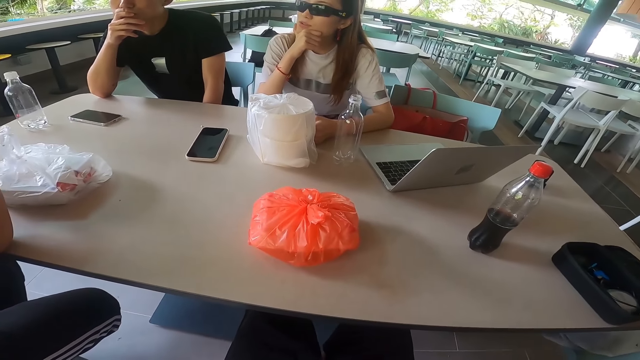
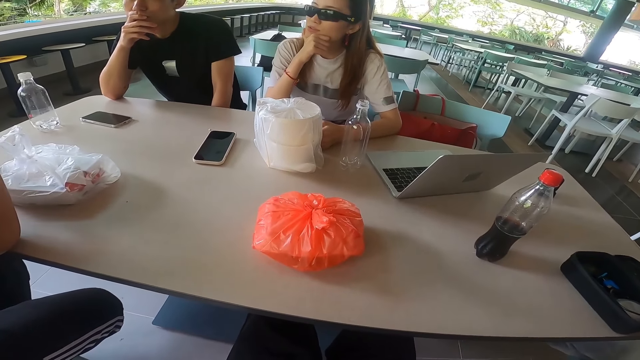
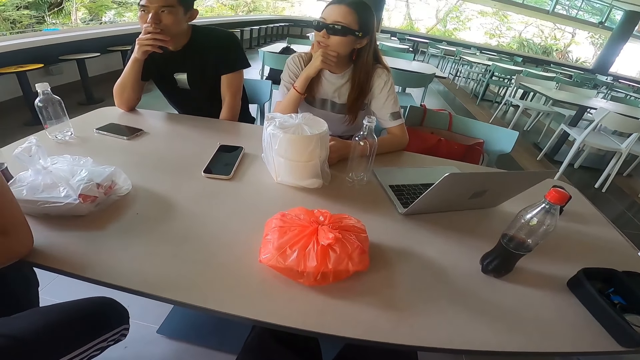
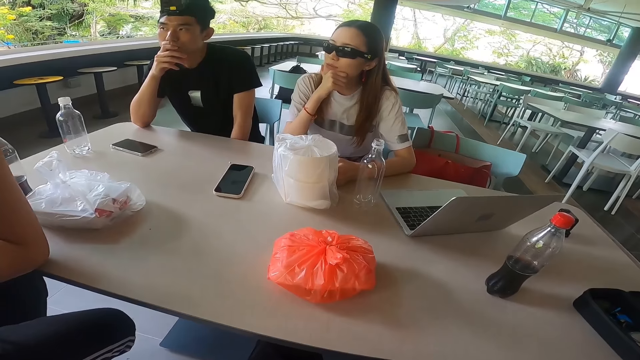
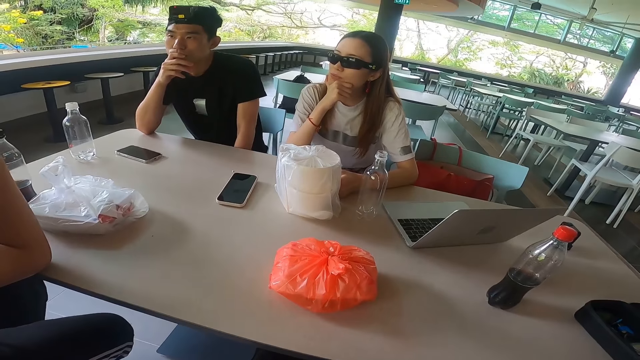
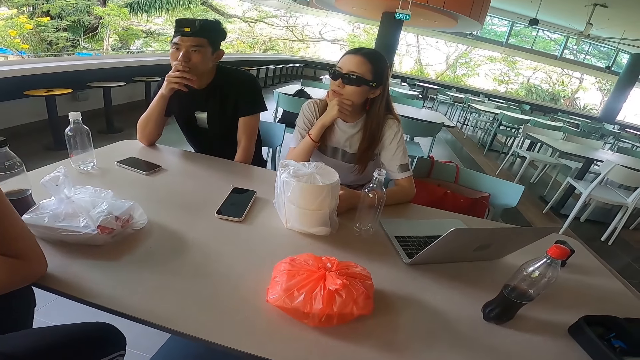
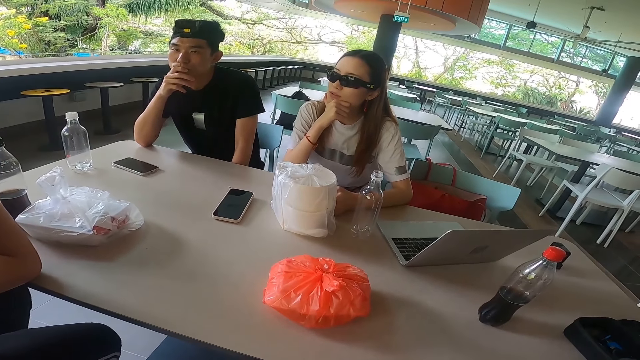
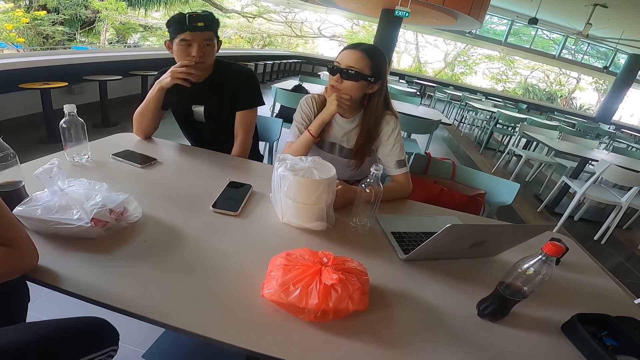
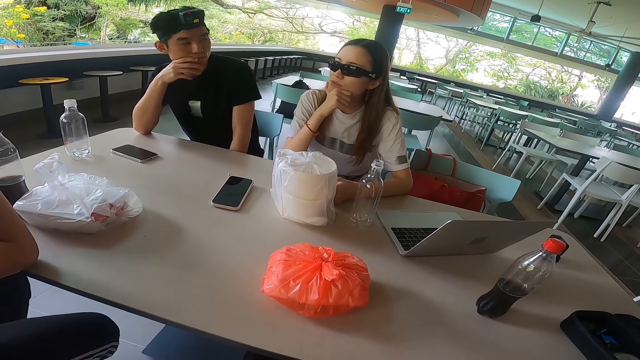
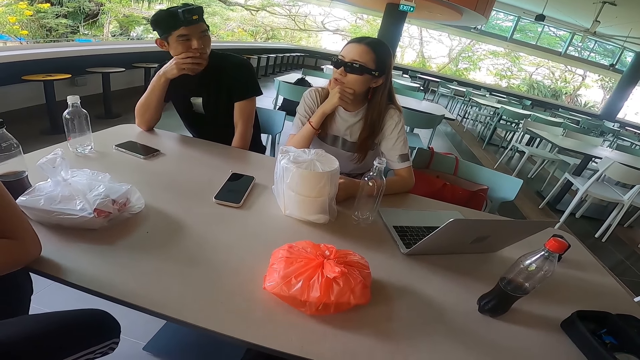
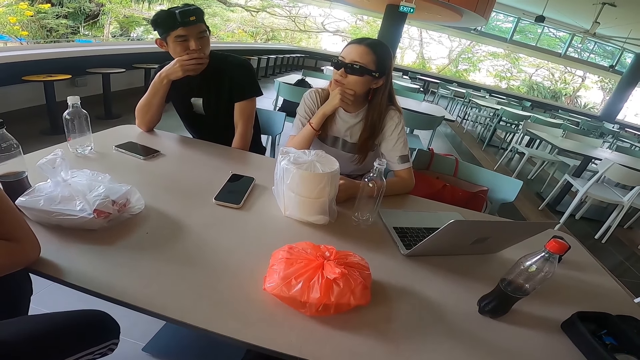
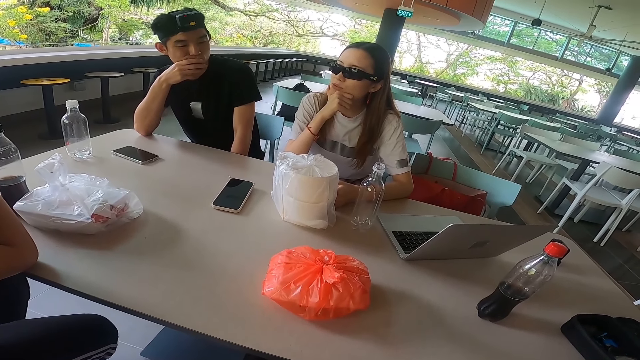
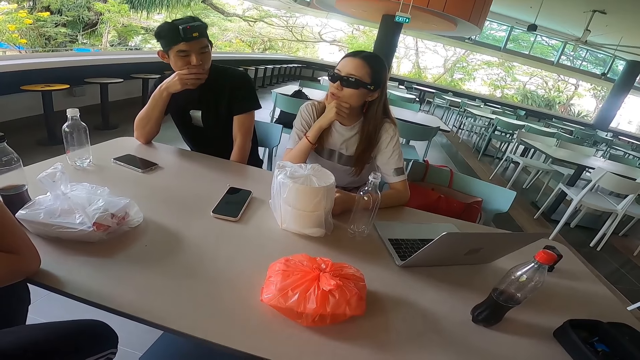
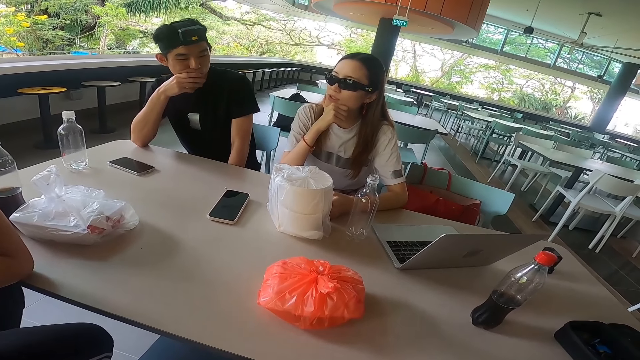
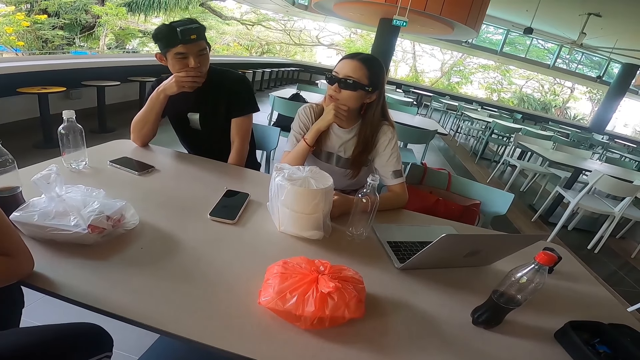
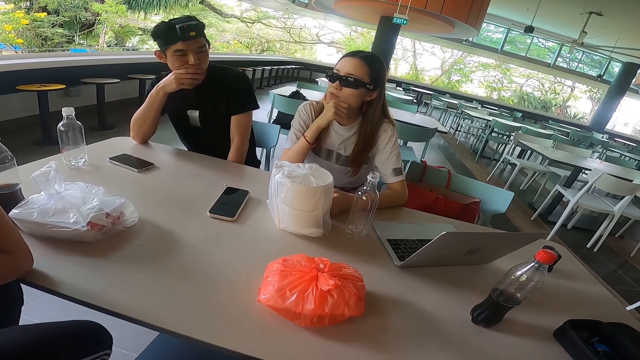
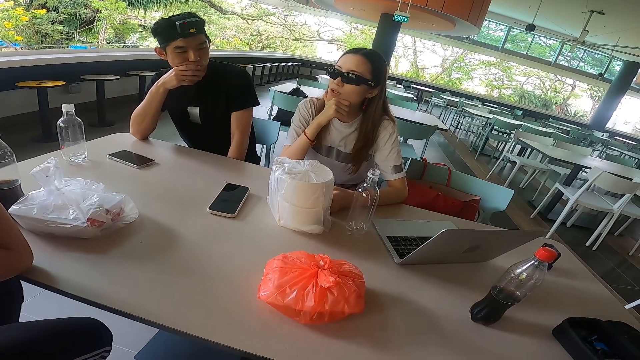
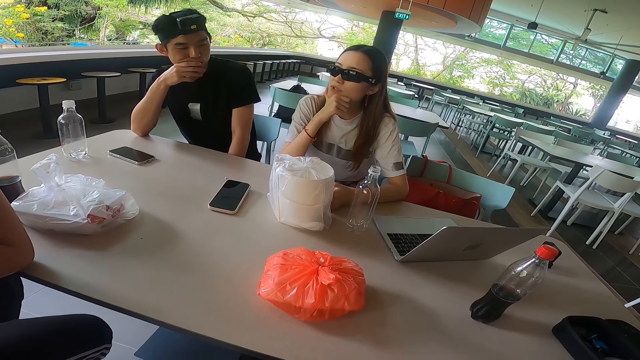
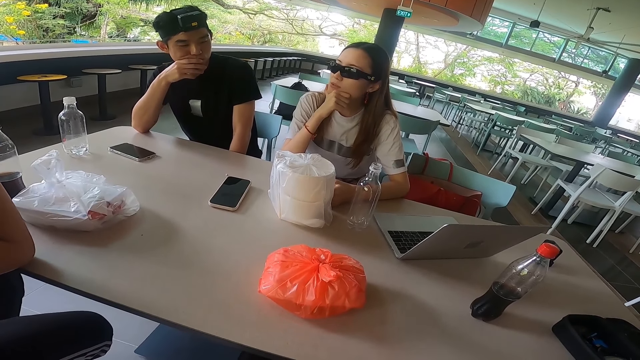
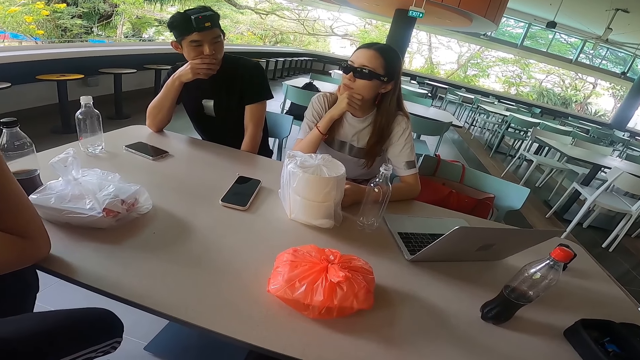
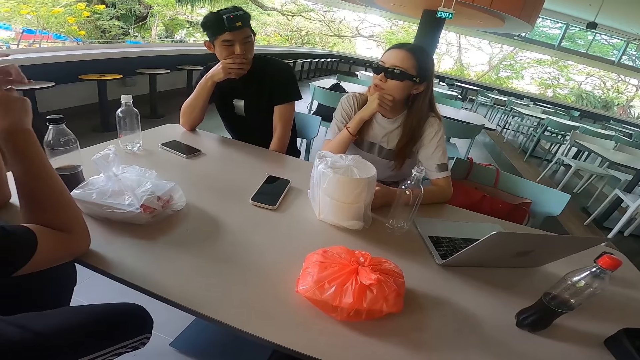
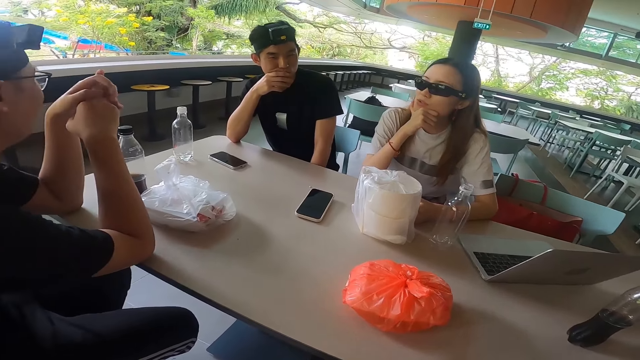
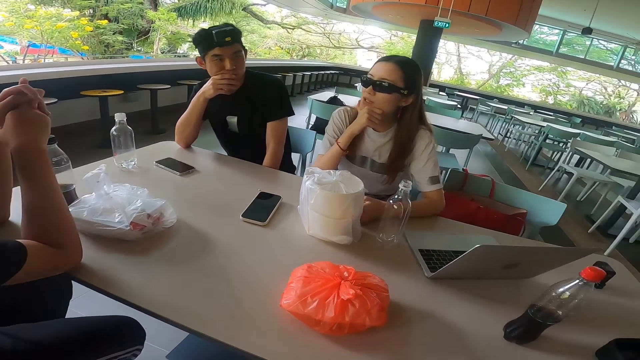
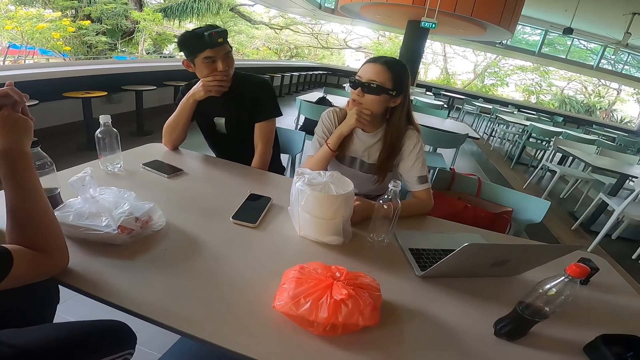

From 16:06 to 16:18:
A woman answers a man.

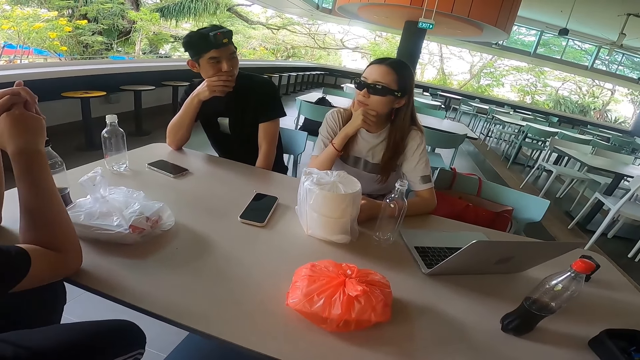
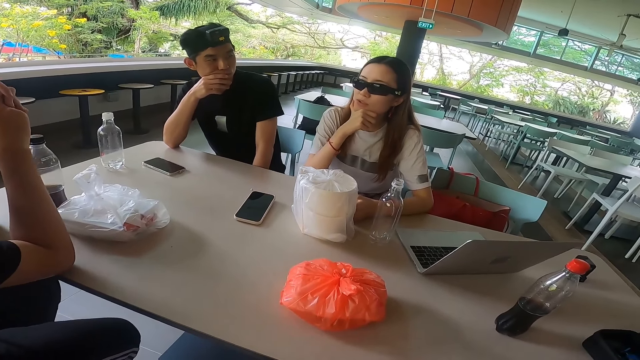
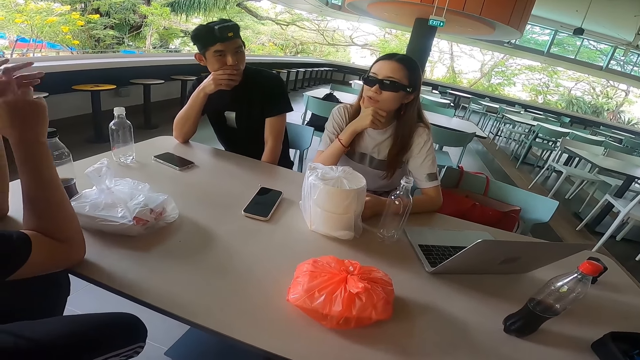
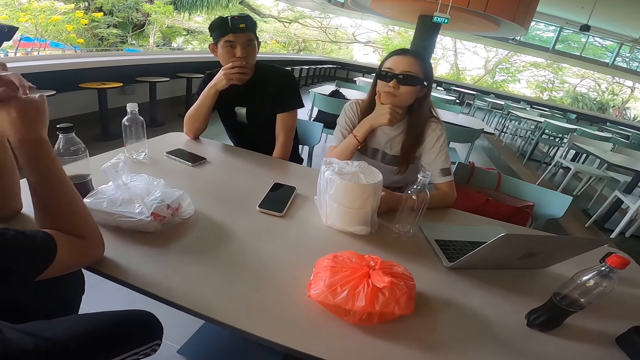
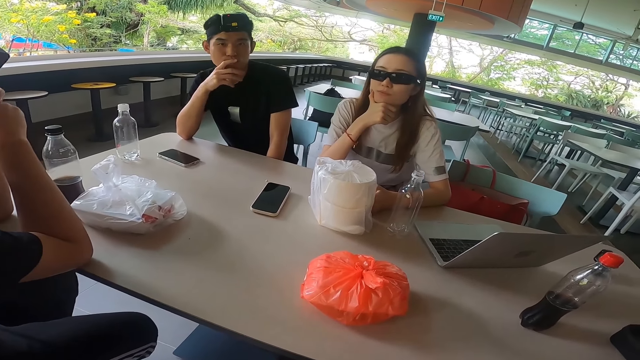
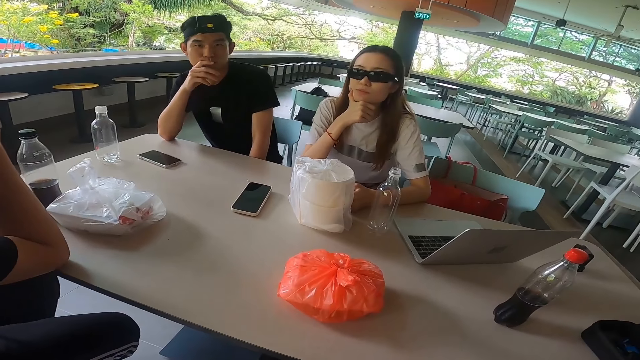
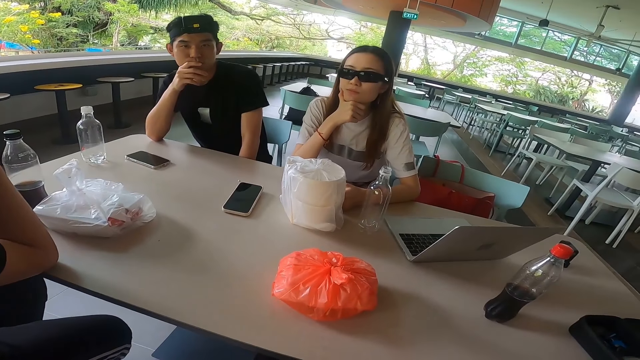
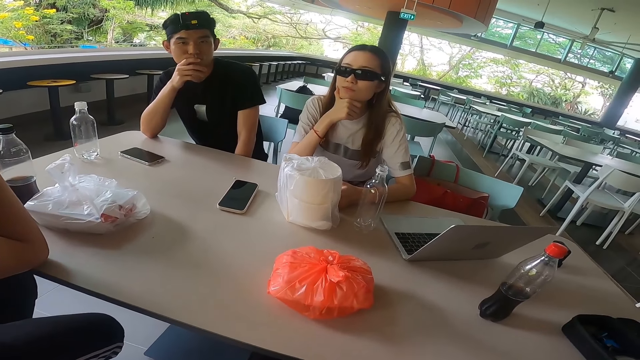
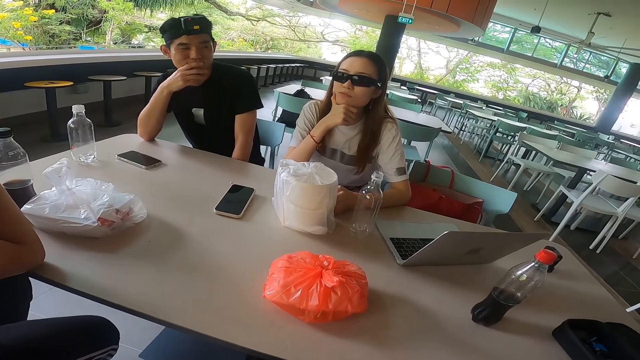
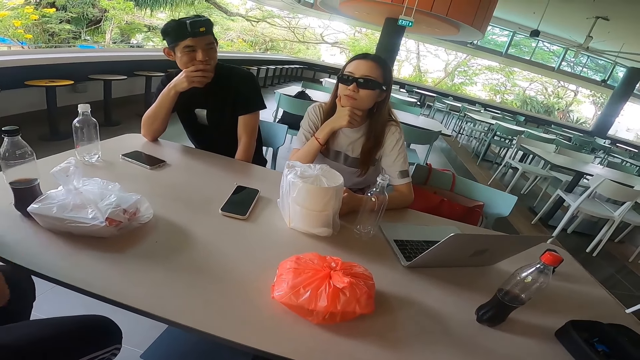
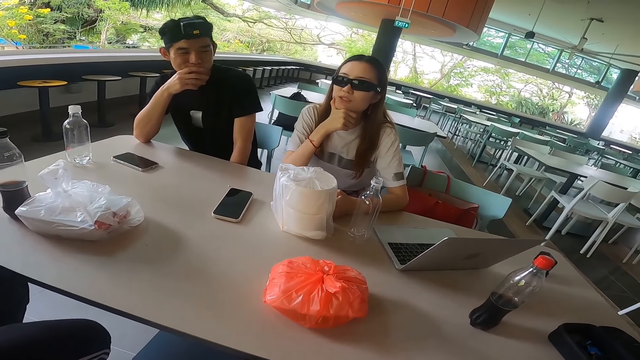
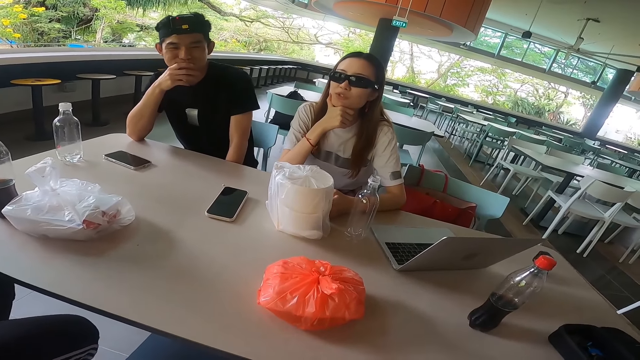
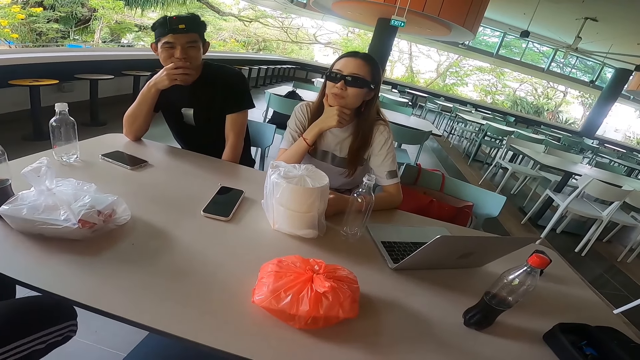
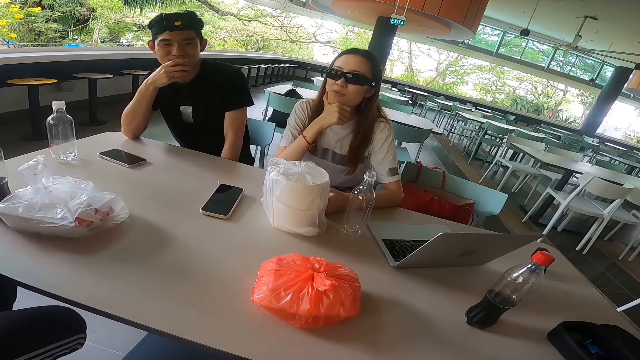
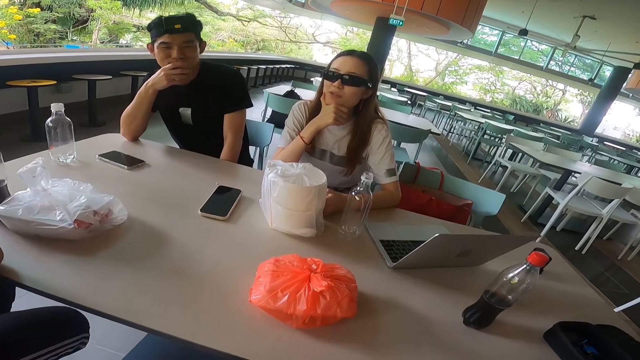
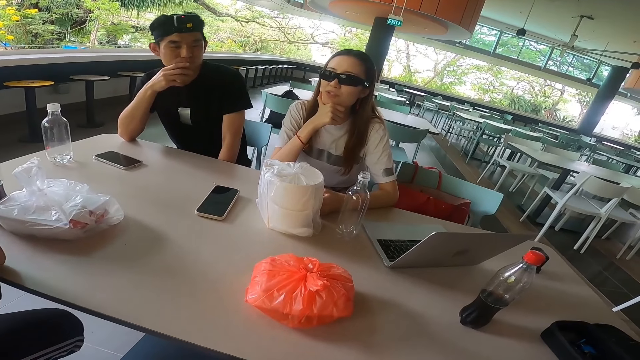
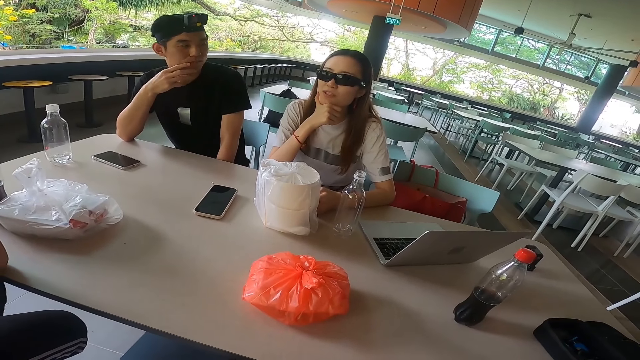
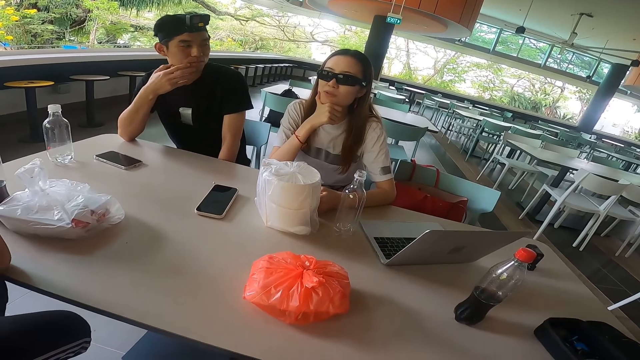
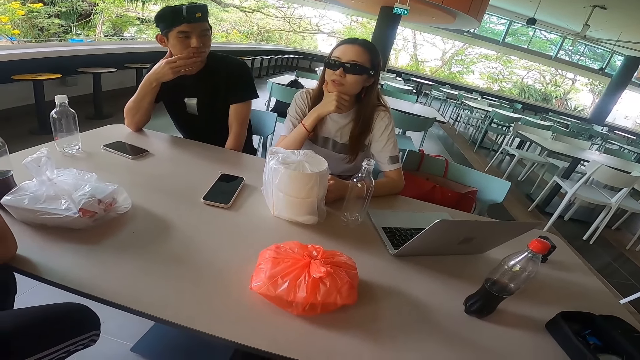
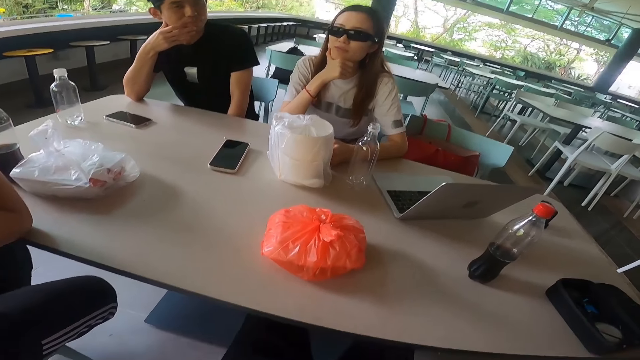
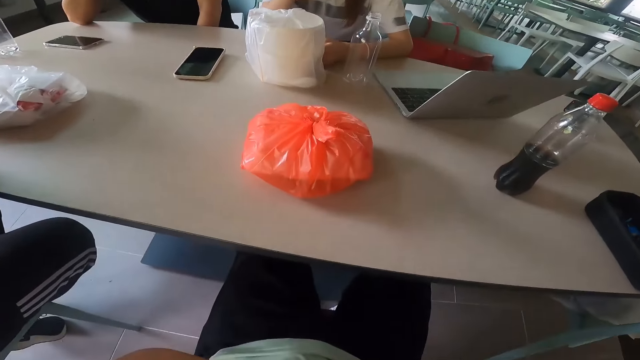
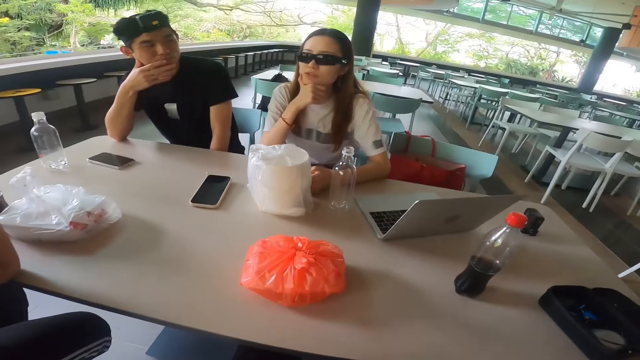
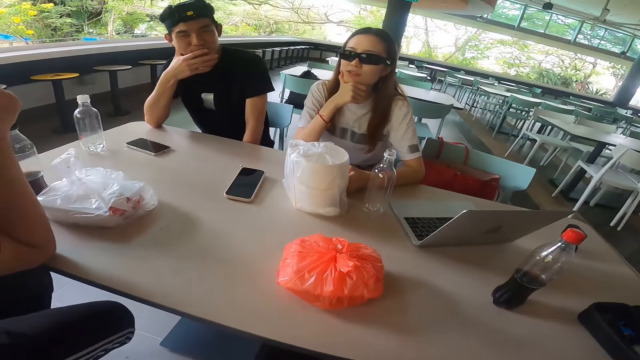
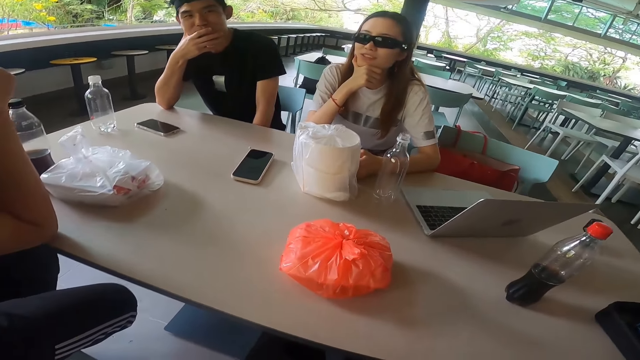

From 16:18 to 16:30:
A man answers a woman. The woman answers the man.
